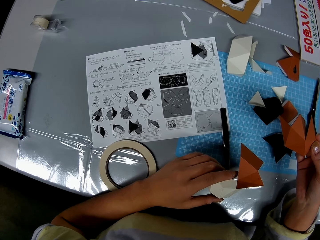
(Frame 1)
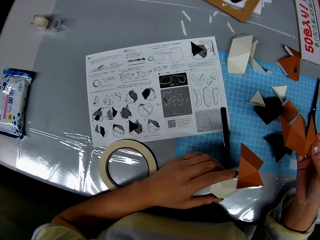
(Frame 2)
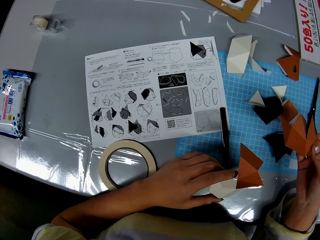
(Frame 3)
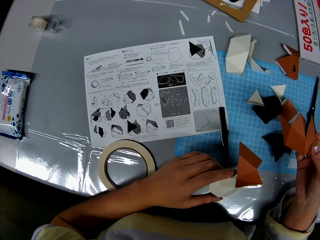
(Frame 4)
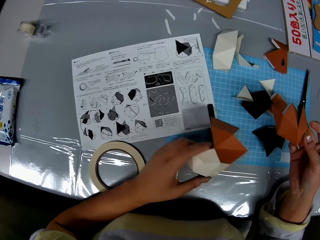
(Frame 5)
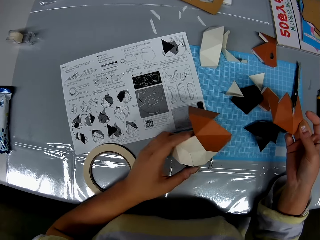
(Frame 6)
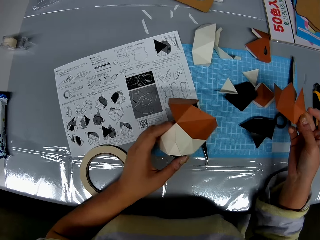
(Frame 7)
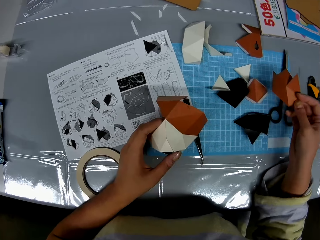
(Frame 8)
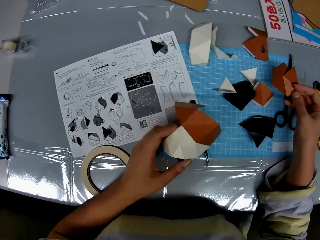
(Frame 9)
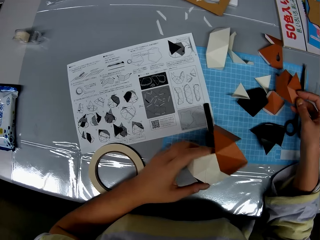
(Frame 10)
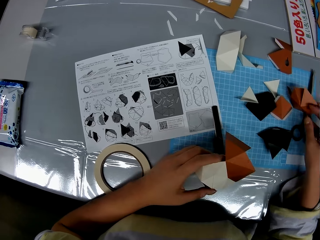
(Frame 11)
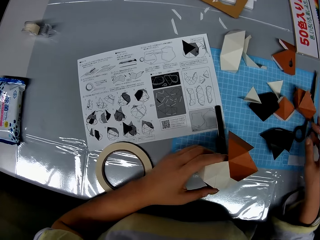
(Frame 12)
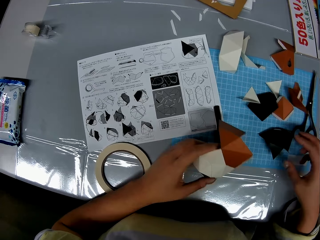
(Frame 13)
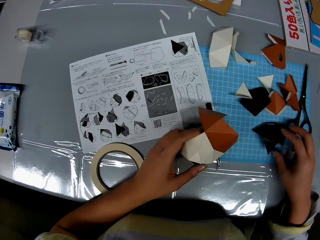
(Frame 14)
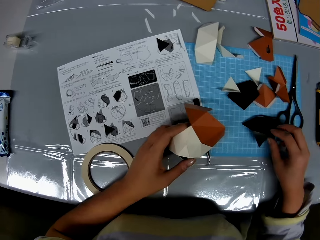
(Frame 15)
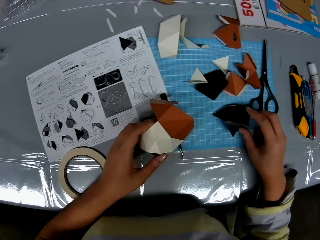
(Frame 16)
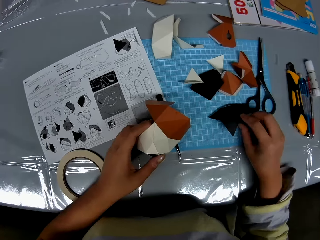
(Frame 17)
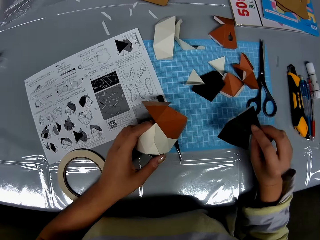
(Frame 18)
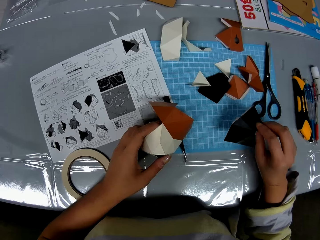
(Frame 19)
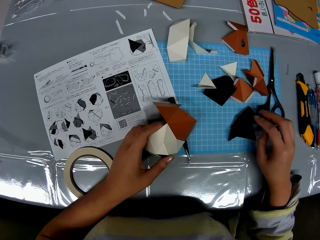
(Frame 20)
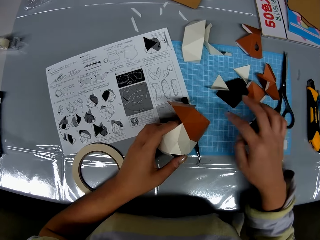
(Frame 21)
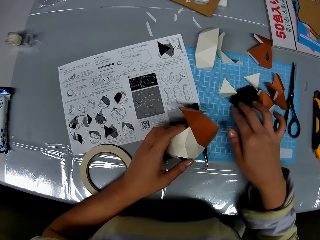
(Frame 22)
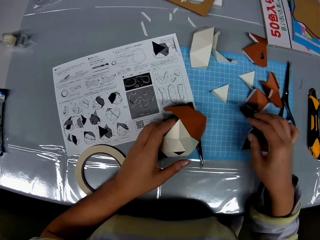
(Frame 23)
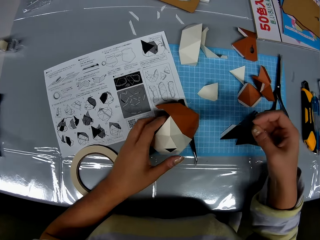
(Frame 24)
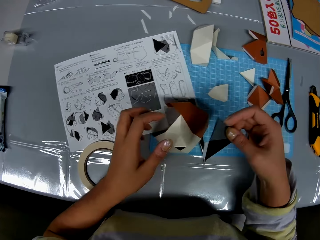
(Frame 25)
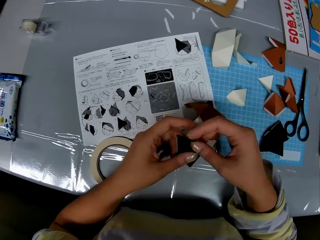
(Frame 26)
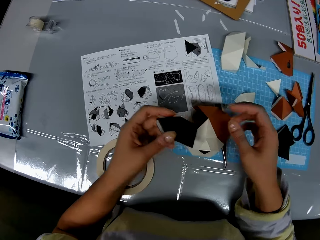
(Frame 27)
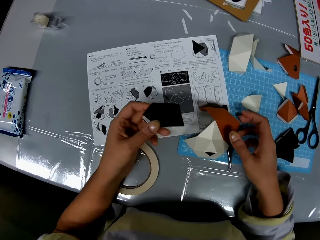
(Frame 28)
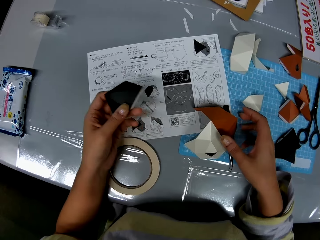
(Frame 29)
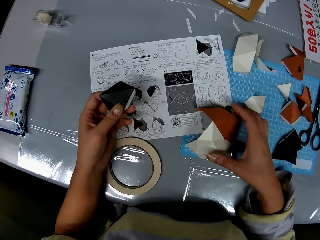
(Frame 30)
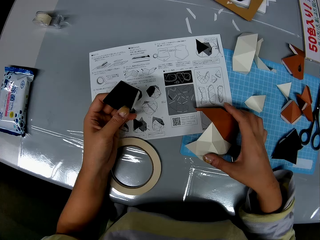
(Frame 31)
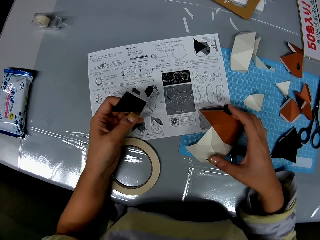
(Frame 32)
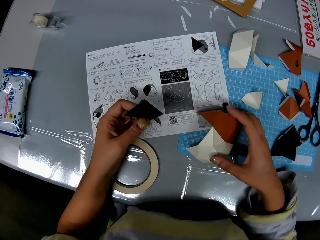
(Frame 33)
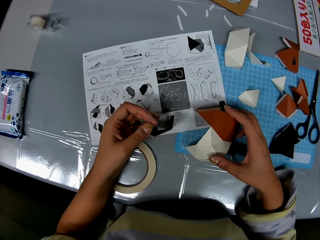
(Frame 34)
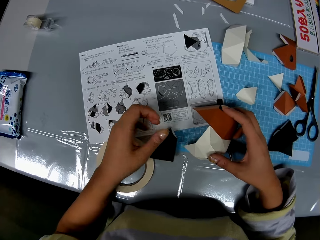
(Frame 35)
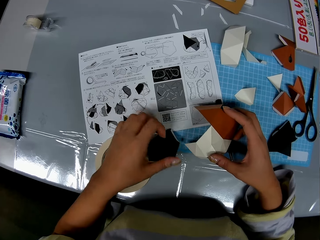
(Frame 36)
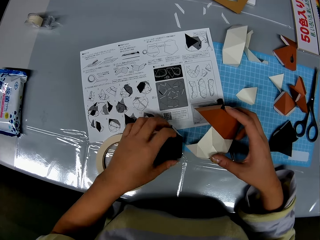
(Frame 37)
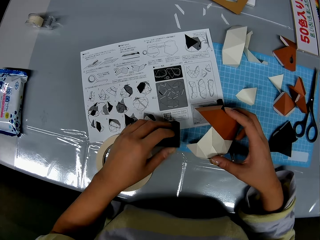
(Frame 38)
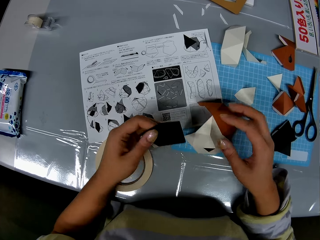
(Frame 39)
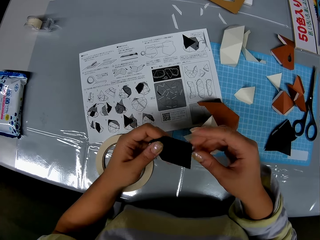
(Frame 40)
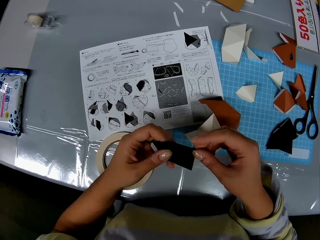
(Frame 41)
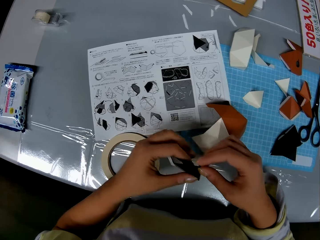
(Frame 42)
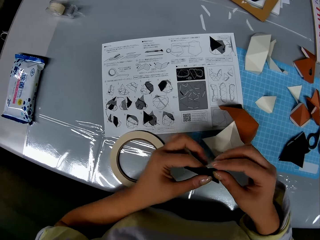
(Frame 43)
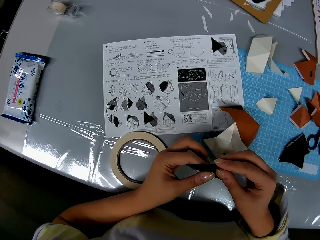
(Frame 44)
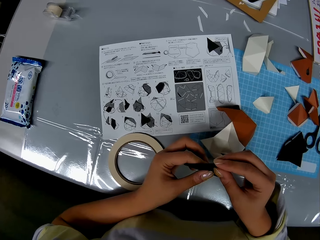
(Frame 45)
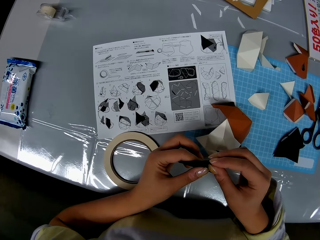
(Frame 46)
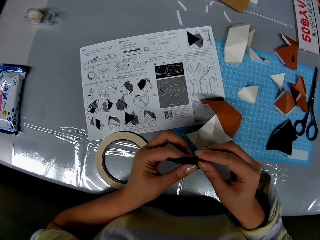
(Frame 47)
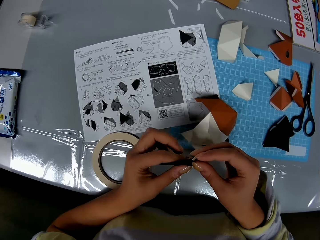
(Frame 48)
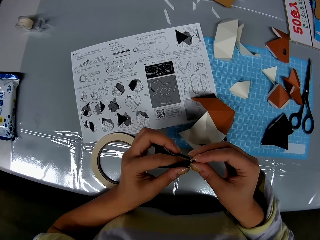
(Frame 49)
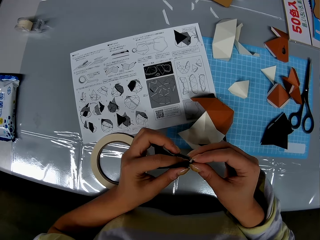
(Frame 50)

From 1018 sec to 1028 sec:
The camera wearer drops the craft paper in her right hand on the table. She moves a craft paper on the table with her right hand. She picks up a model piece and puts the model piece on the table. She picks up the craft paper from the table with her right hand. She drops the craft paper in her left hand on the table. She moves the craft paper from her right hand to her left hand. She holds the model piece with the other hand. She touches the craft paper on the table with her right hand. She drops the craft paper in her left hand on the table. She picks up the craft paper from the table with her left hand. She holds the model piece with both hands.

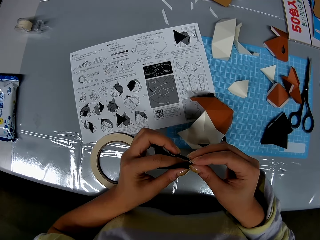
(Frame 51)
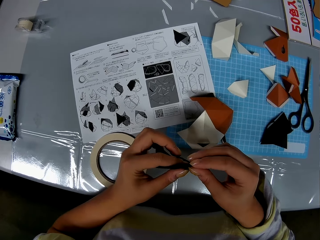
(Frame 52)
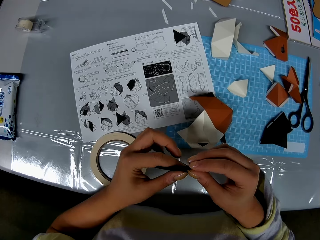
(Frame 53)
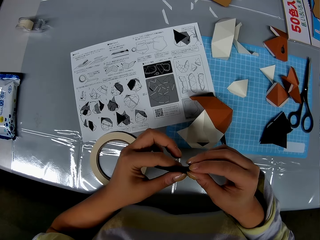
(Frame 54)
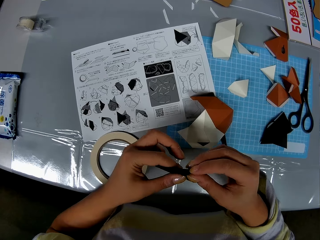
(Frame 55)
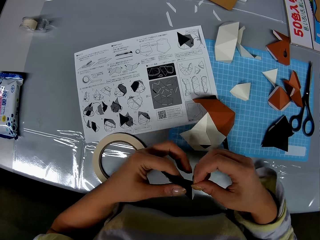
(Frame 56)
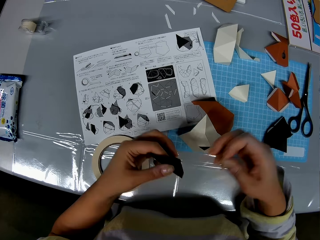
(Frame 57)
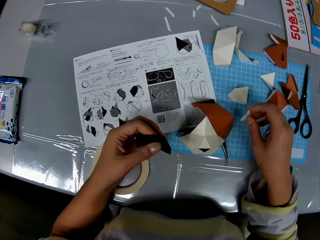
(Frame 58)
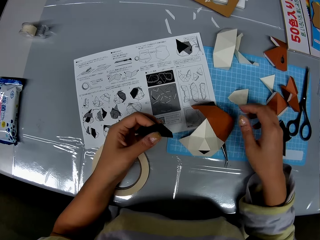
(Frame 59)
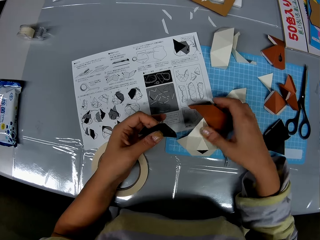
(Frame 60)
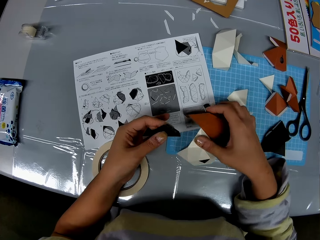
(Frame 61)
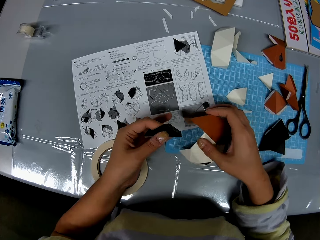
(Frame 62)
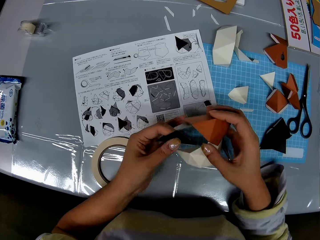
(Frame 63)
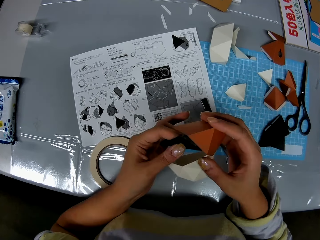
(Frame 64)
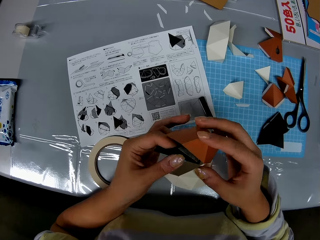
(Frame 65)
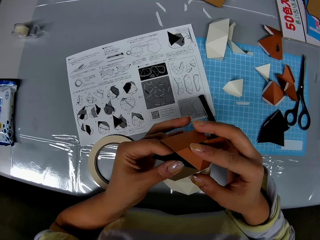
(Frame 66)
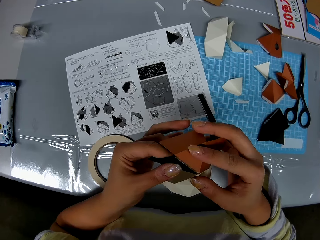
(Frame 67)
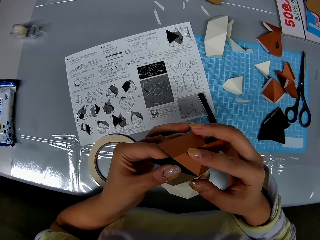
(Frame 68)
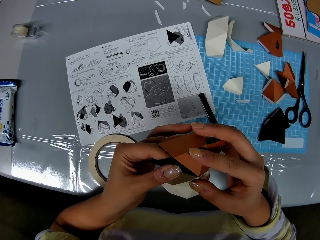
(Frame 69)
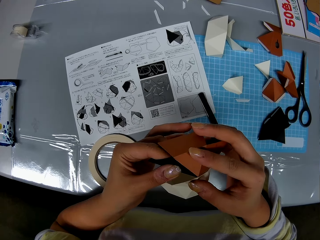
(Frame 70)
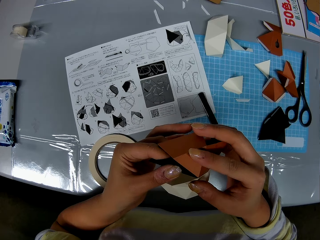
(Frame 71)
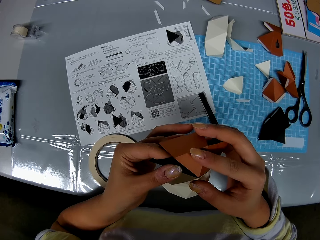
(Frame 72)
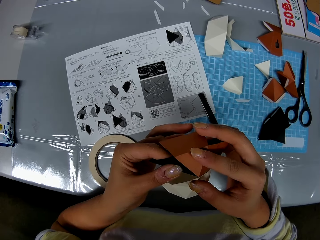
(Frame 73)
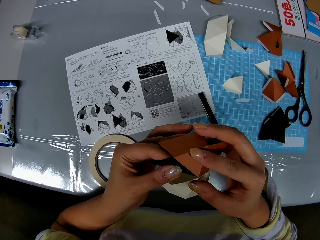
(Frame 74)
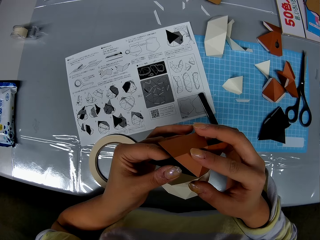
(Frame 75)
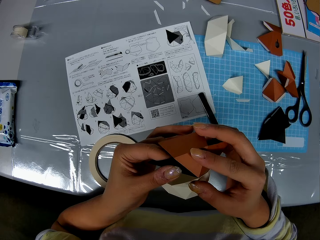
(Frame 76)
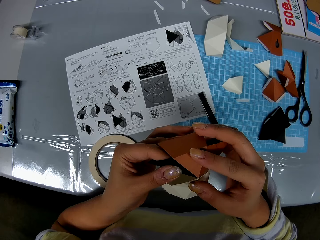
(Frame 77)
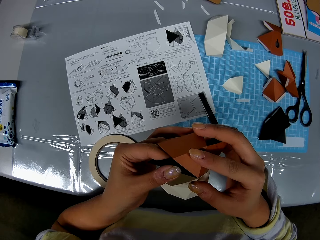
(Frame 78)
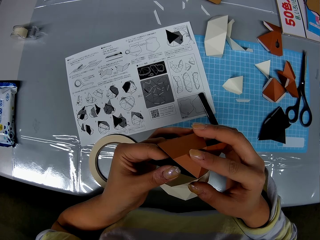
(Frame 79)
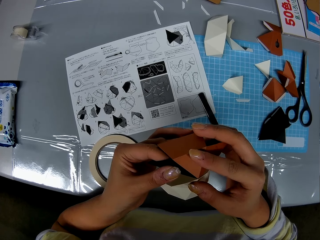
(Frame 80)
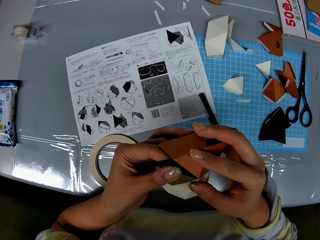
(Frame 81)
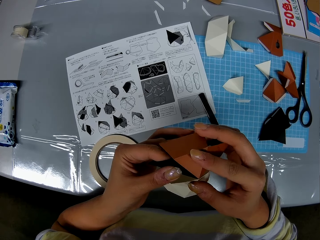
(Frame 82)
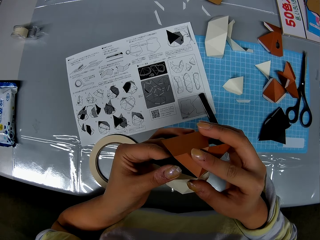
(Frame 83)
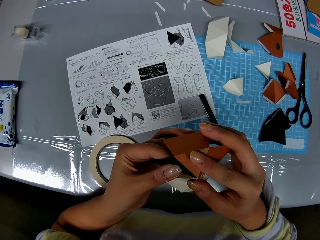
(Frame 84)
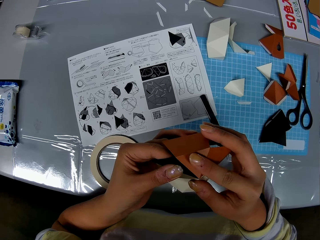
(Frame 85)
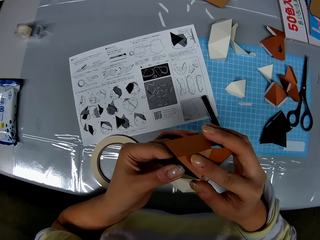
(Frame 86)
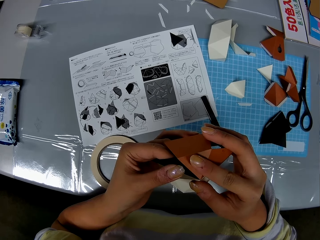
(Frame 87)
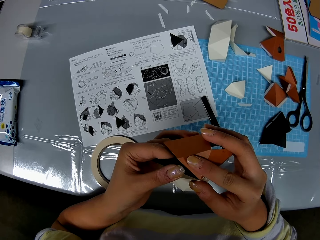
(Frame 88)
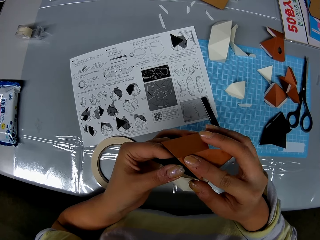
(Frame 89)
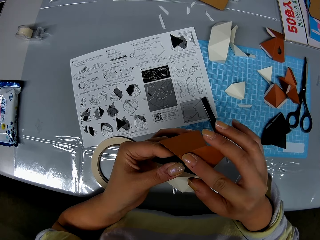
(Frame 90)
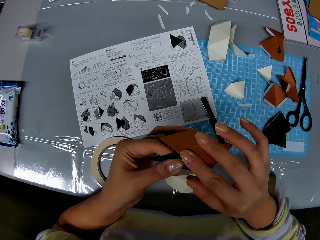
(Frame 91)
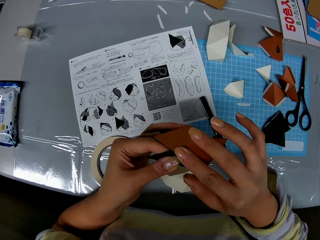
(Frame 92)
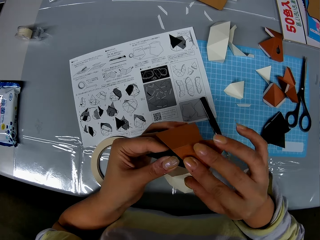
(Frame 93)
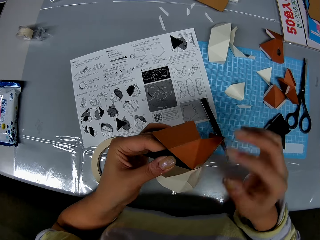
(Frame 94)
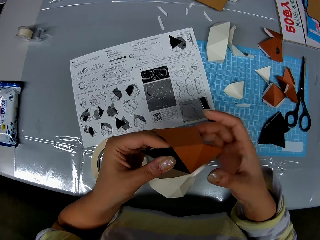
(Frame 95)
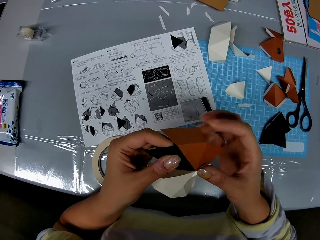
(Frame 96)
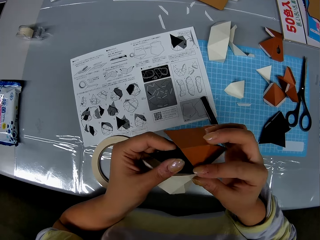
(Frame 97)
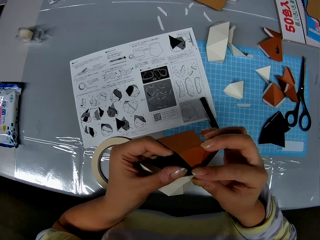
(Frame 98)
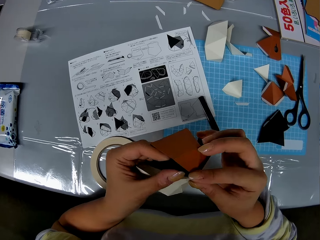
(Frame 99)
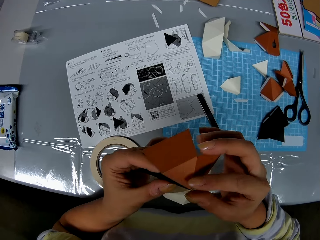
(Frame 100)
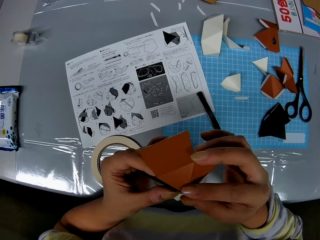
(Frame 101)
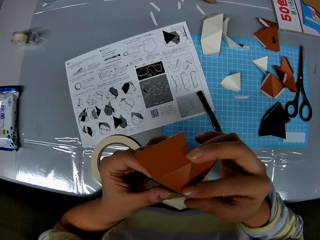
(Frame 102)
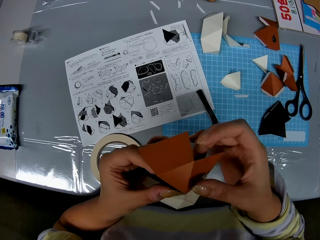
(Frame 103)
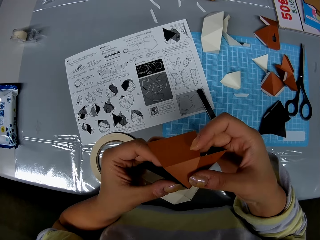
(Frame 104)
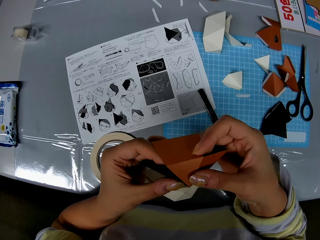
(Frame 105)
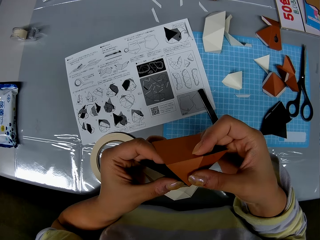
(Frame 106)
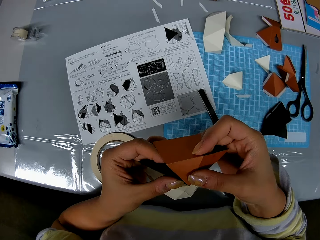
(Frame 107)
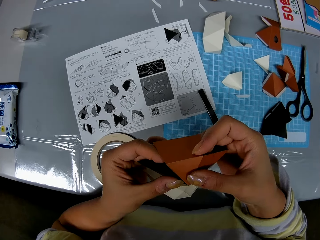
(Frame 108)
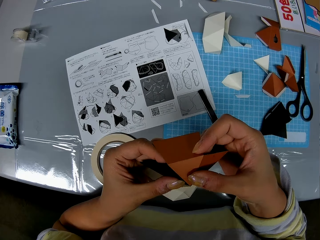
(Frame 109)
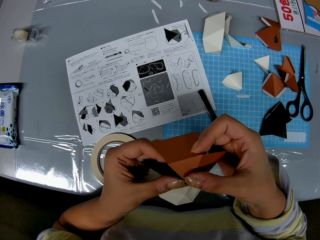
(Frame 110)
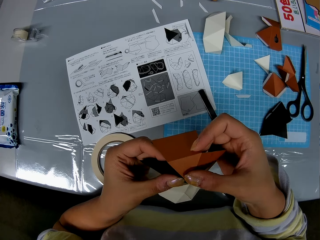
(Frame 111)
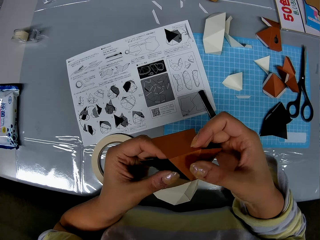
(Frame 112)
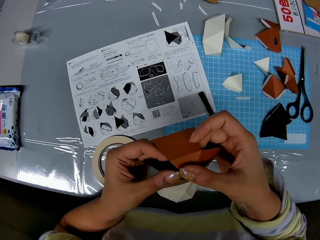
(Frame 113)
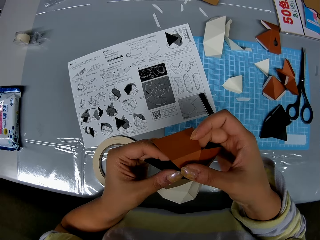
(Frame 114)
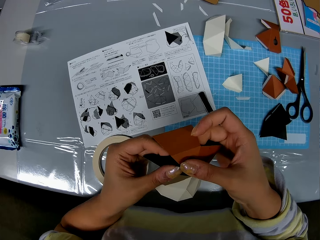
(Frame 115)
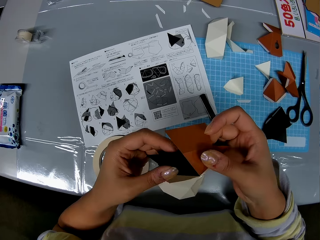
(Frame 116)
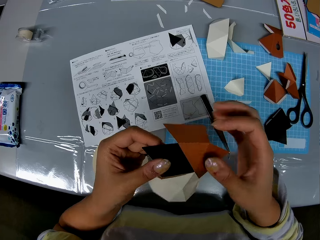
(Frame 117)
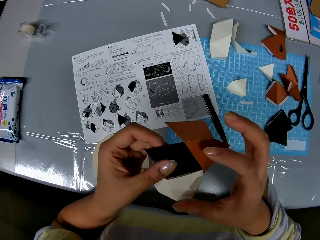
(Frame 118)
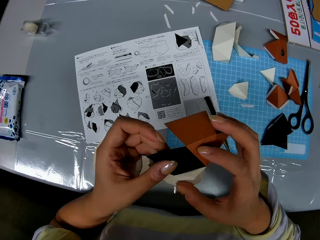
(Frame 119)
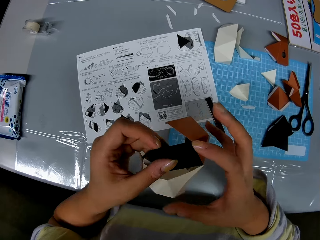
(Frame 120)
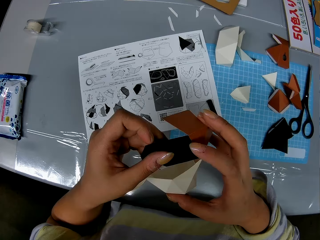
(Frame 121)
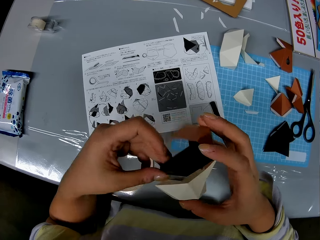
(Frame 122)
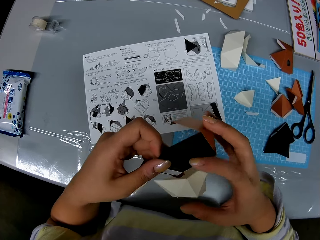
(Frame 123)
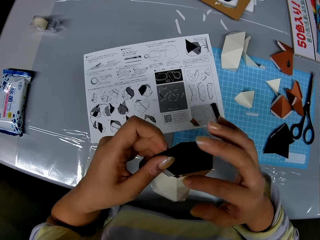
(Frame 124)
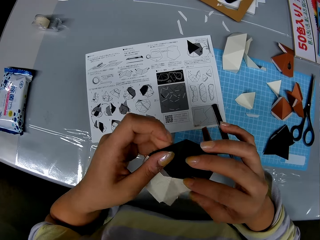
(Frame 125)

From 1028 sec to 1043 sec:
The camera wearer removes an adhesive tear off strip from the craft paper. They drop the adhesive tear off strip on the table. They pick up the model. They construct the craft papers into a shape.
